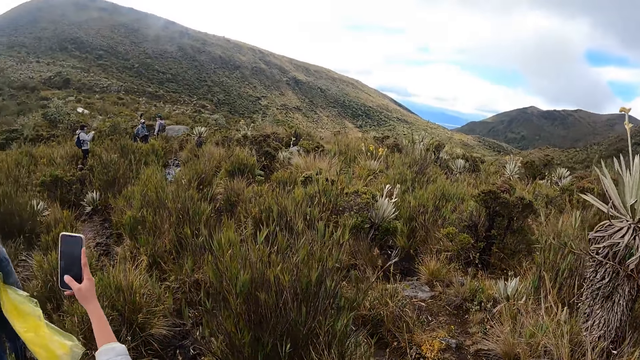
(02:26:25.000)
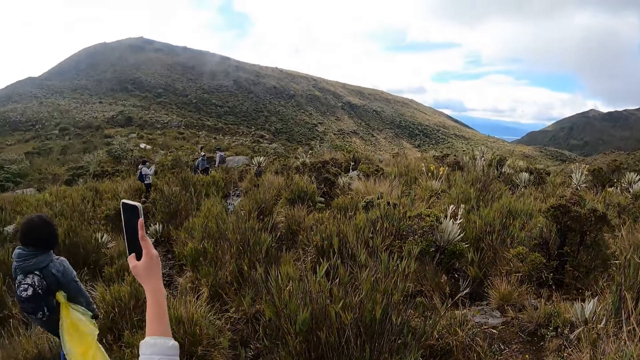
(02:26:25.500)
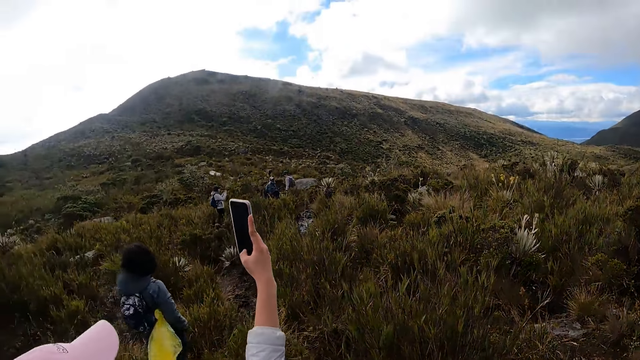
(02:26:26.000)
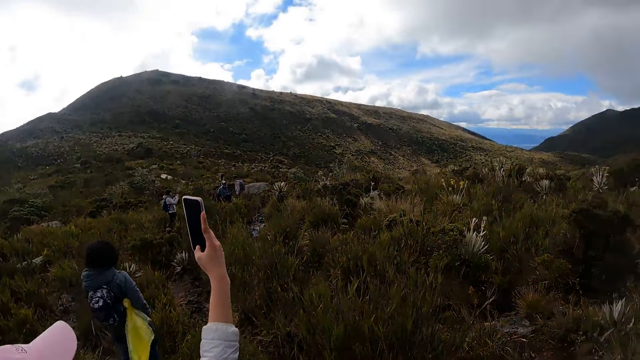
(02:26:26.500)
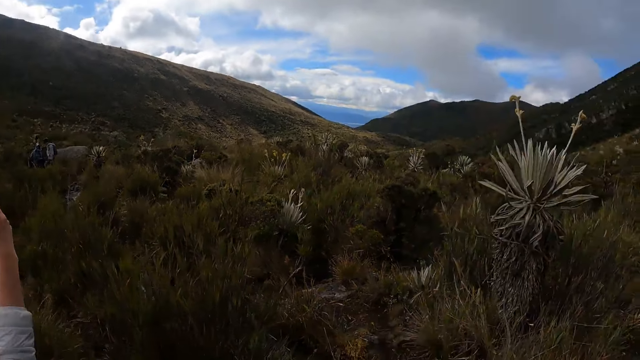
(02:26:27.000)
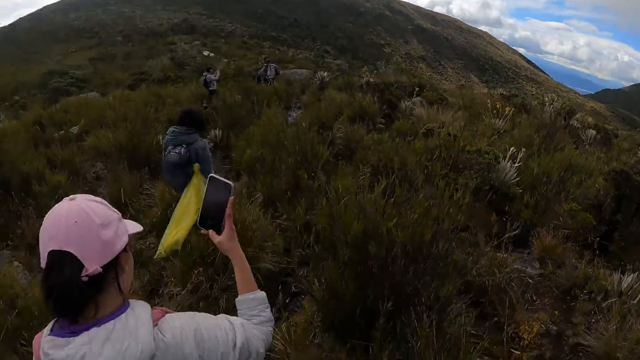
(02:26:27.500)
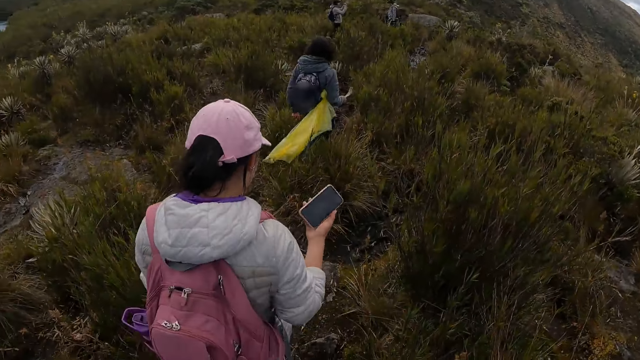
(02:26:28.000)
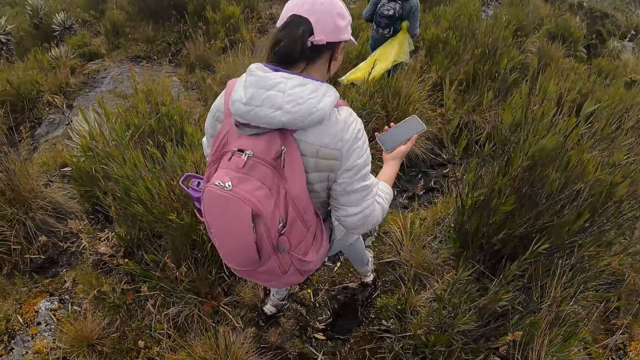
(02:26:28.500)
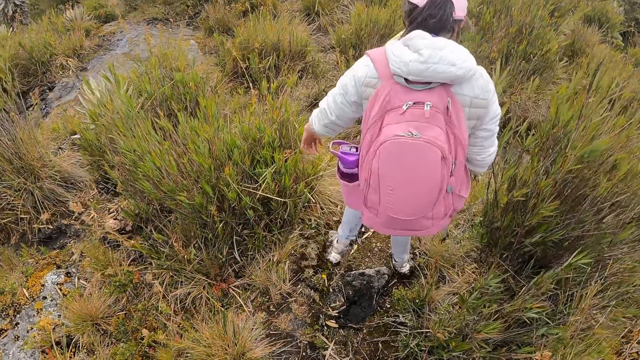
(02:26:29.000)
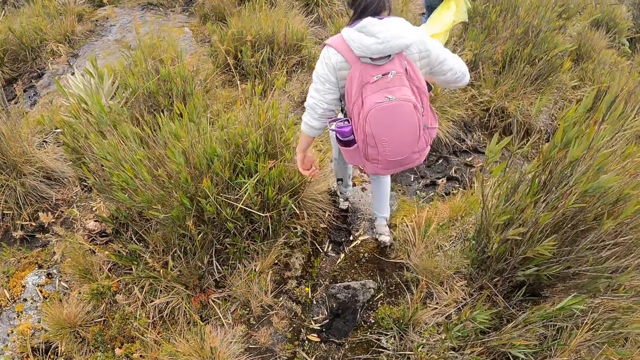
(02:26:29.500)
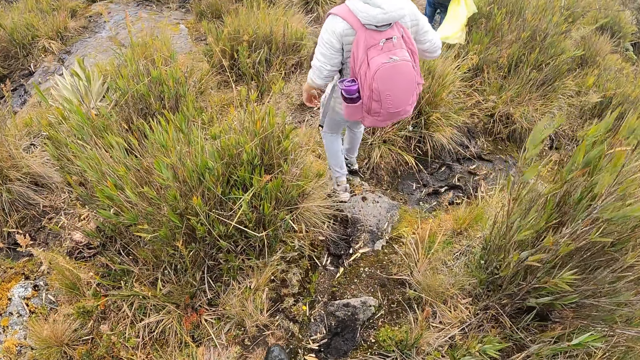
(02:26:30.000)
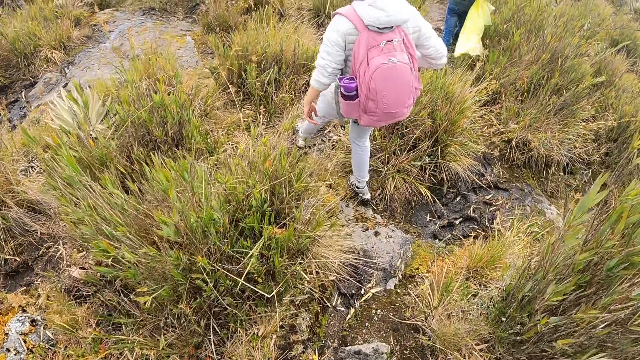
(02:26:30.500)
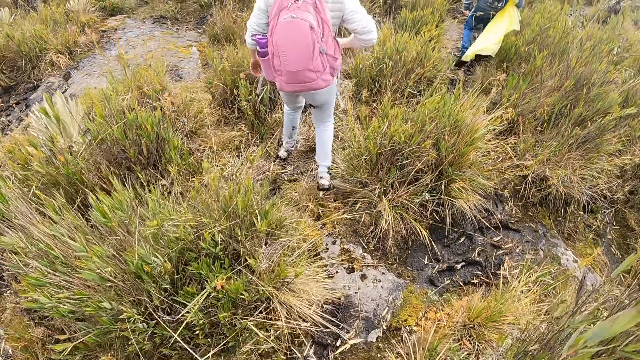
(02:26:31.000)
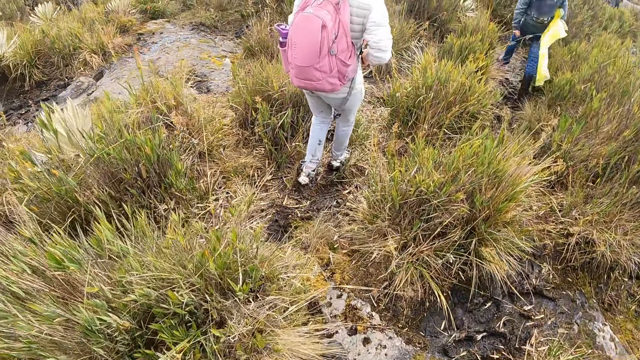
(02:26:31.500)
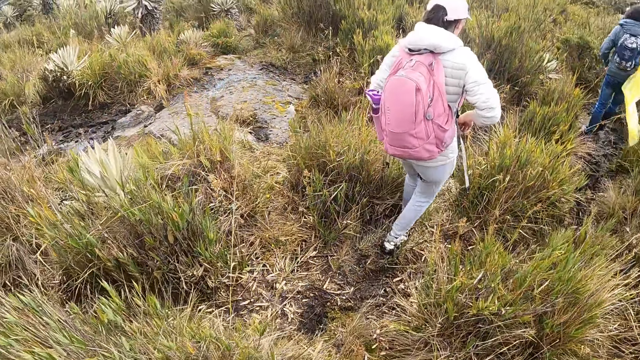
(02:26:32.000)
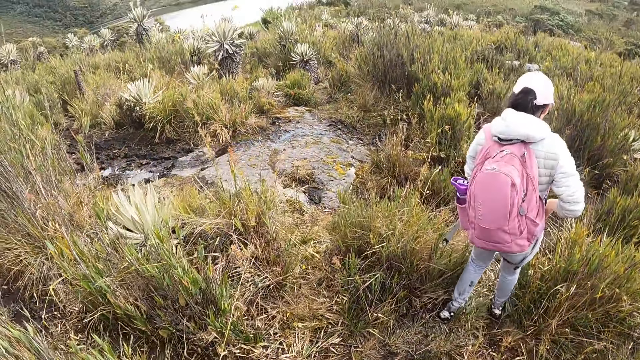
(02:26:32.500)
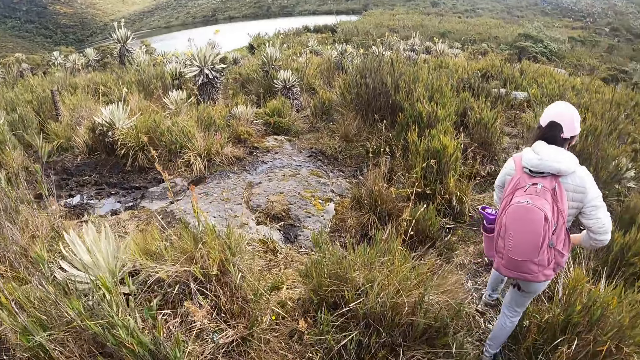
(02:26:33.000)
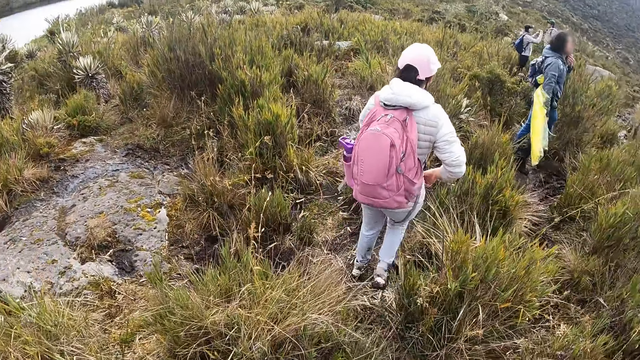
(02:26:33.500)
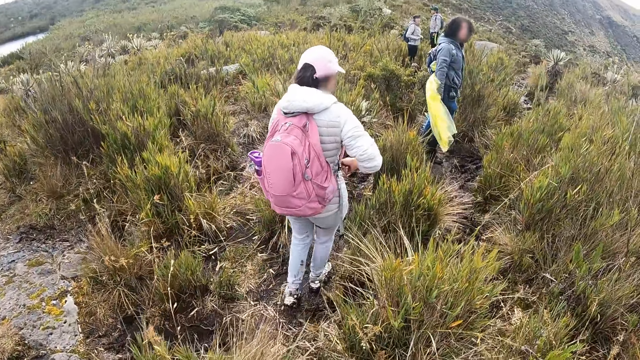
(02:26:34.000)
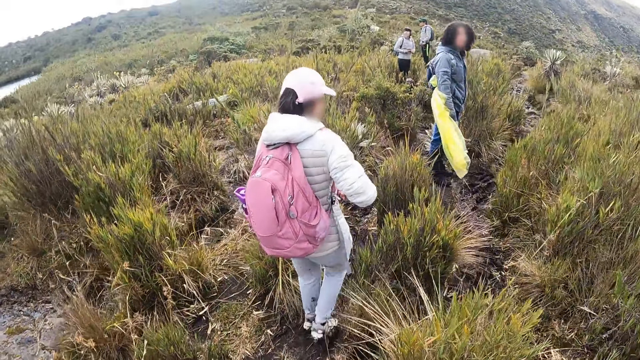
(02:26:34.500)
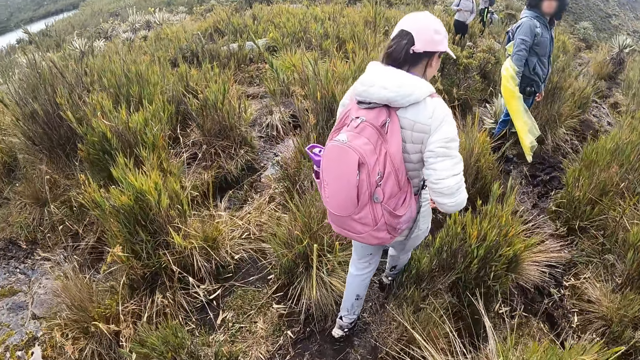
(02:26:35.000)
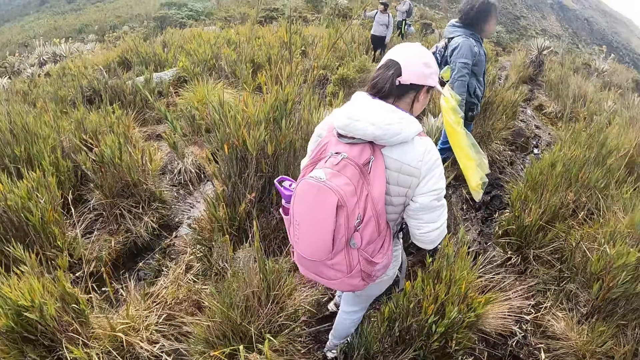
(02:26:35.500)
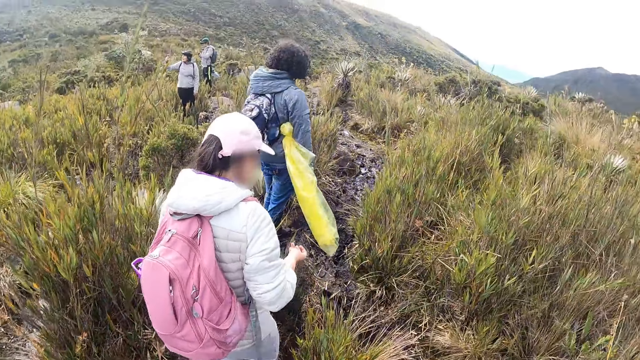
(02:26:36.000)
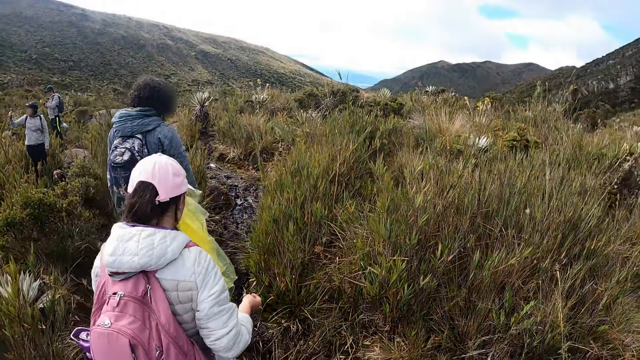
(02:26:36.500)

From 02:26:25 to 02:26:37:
The camera wearer looks around. They walk on a mountain. A person walks around.

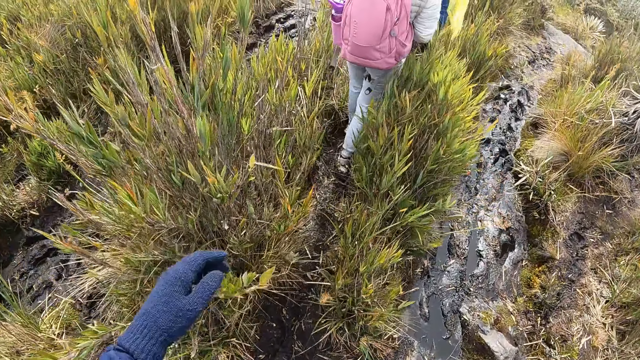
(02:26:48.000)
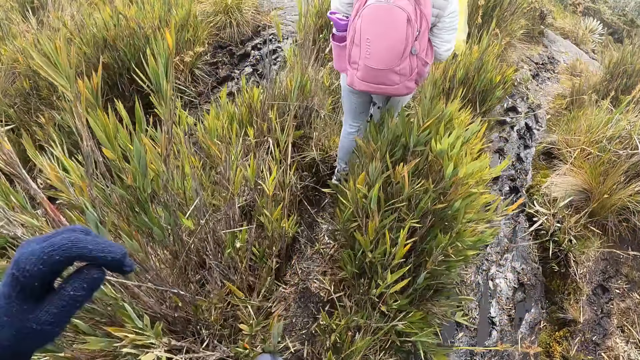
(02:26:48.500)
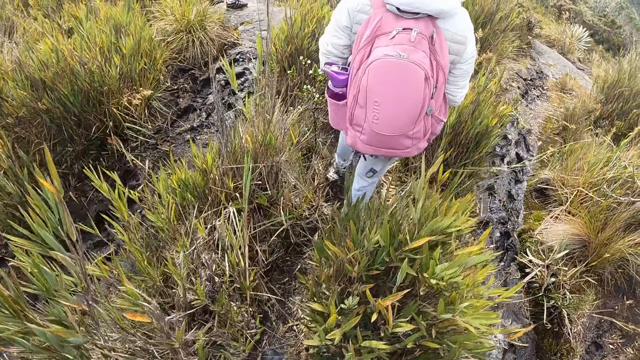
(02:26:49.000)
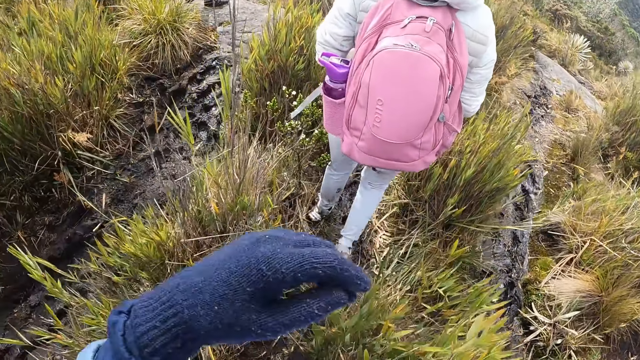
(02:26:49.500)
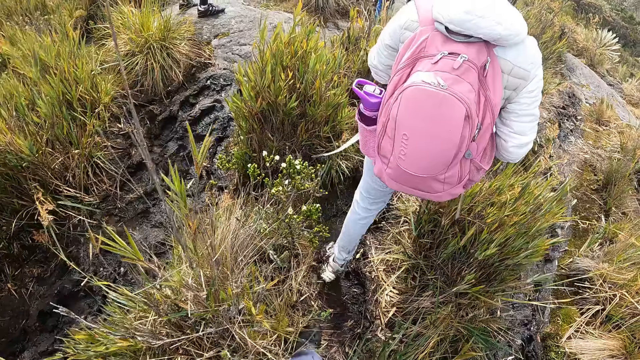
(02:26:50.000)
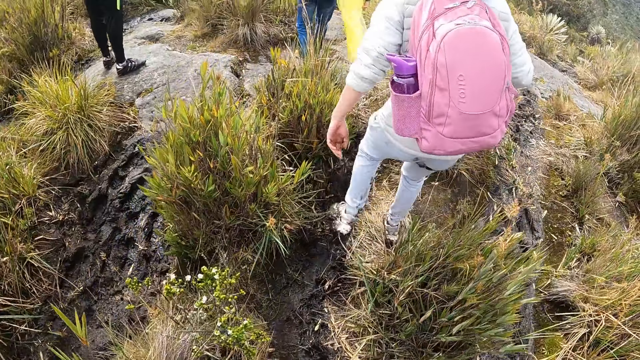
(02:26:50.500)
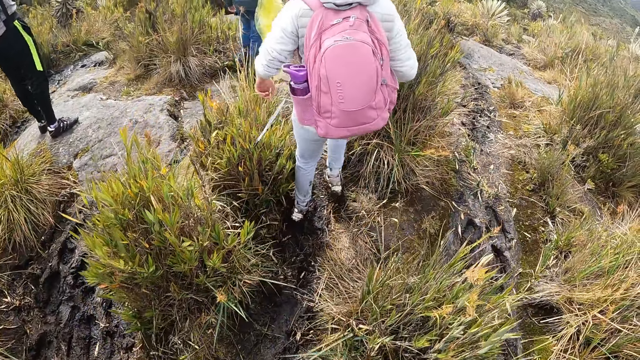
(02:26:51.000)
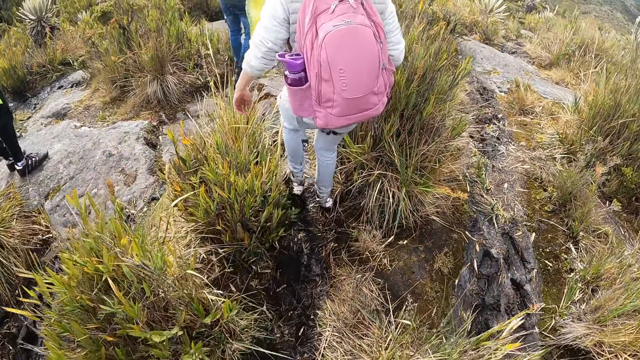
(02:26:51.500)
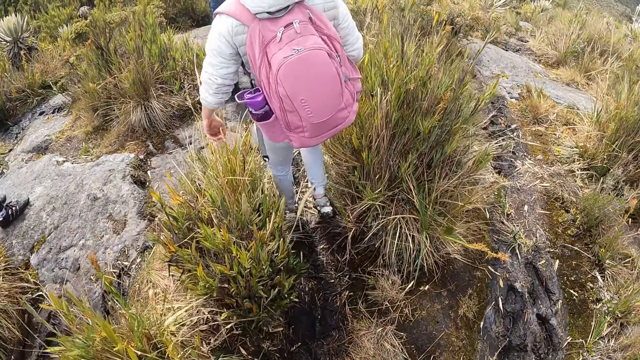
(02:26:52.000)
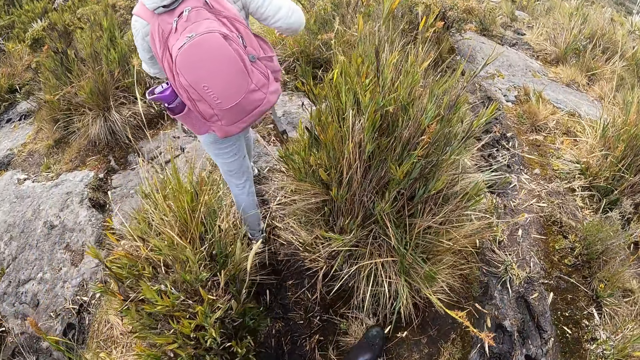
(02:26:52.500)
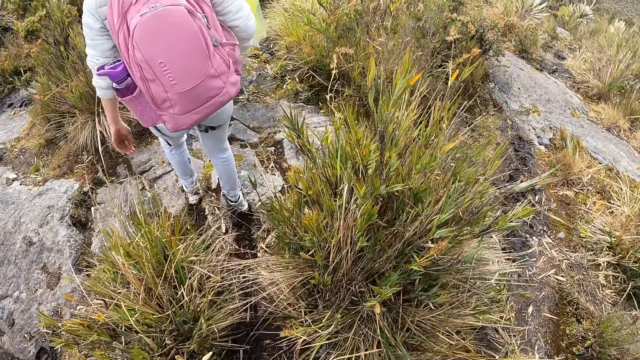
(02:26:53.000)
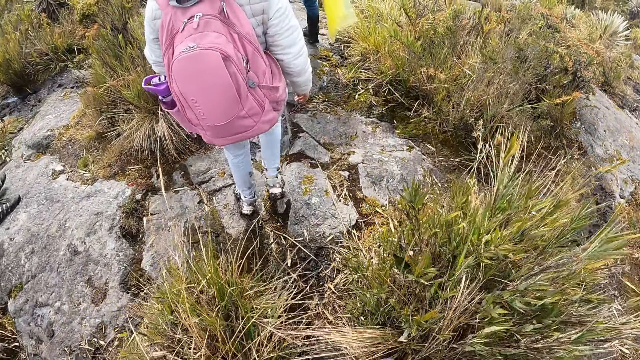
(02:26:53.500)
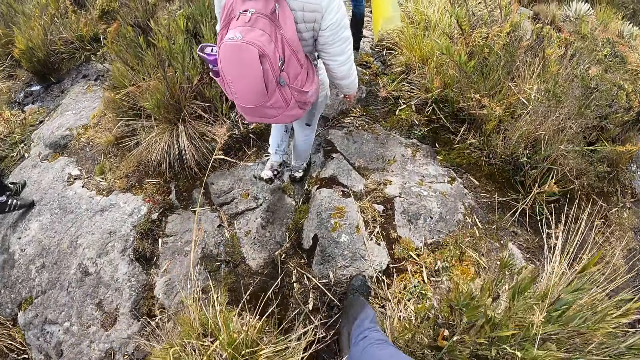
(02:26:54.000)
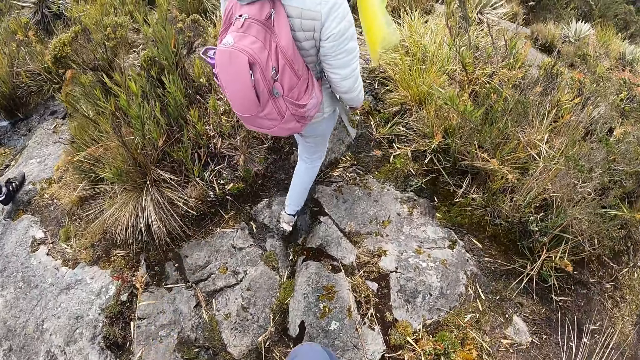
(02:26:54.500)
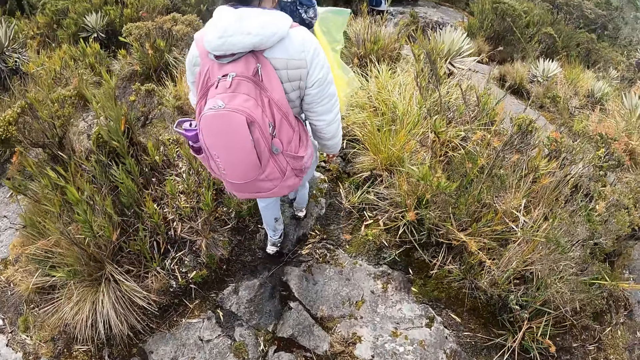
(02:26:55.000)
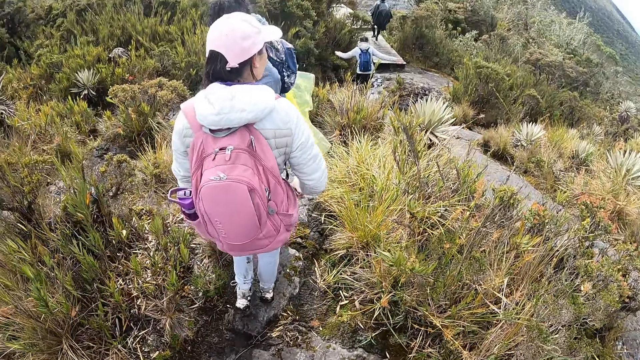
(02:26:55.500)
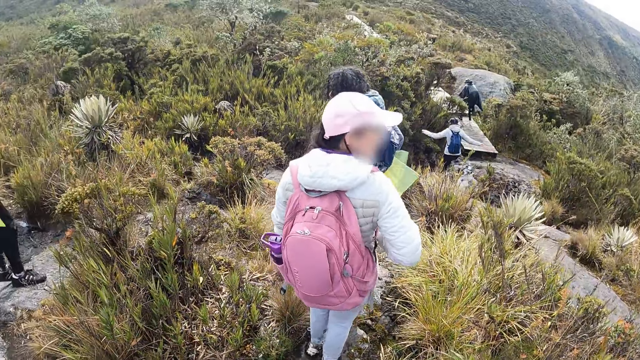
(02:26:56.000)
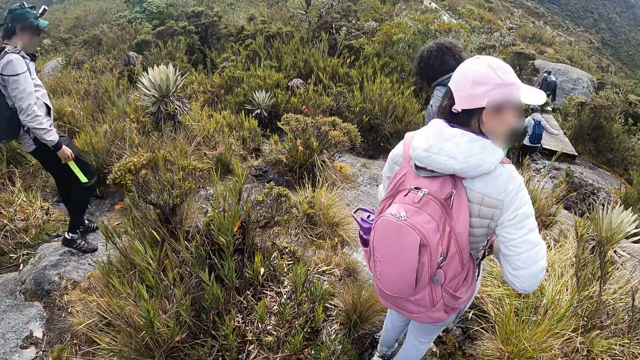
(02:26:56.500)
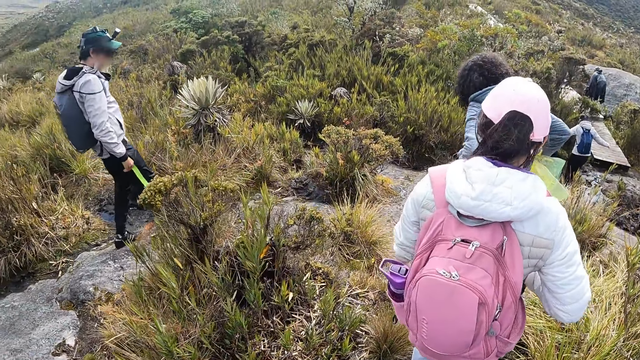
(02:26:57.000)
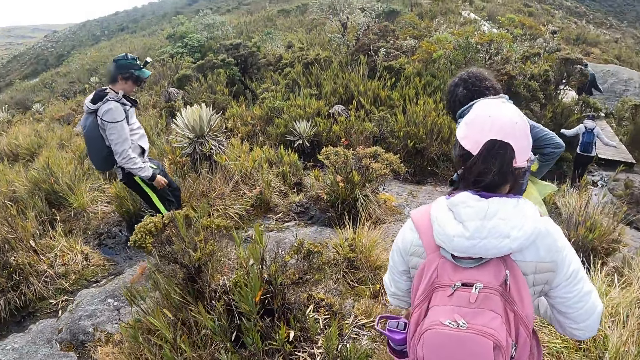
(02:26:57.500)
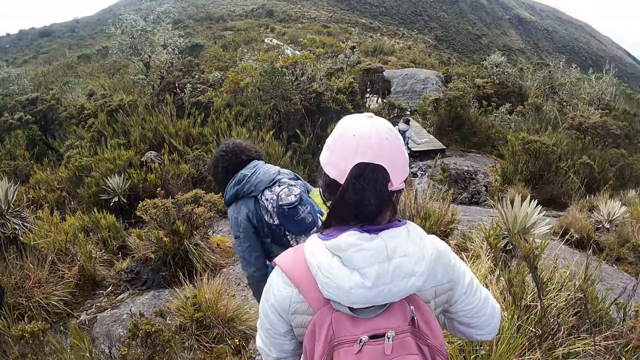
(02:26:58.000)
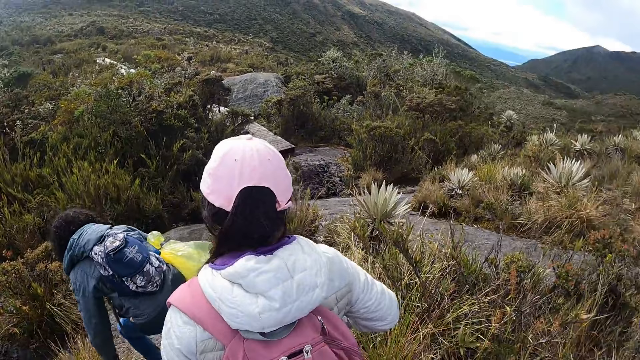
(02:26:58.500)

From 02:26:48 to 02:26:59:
The camera wearer moves the hand. They walk around.
